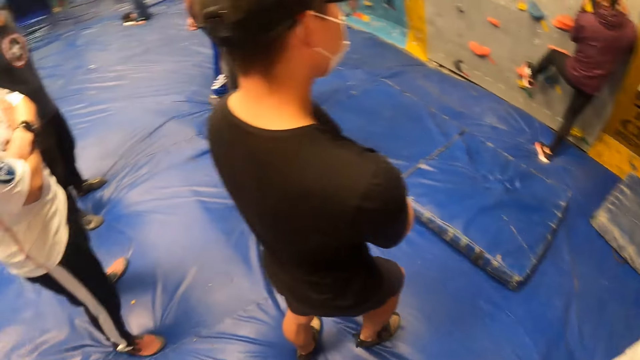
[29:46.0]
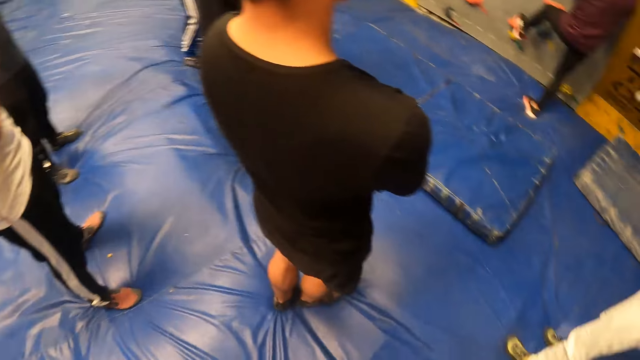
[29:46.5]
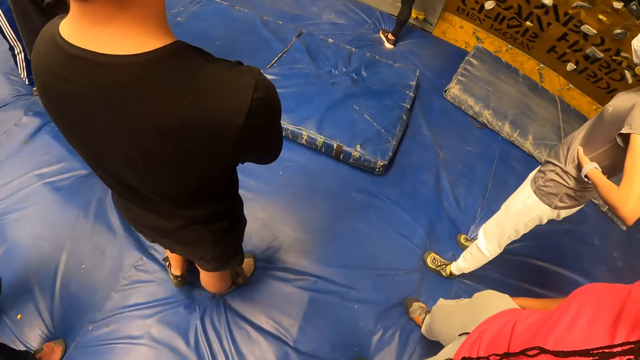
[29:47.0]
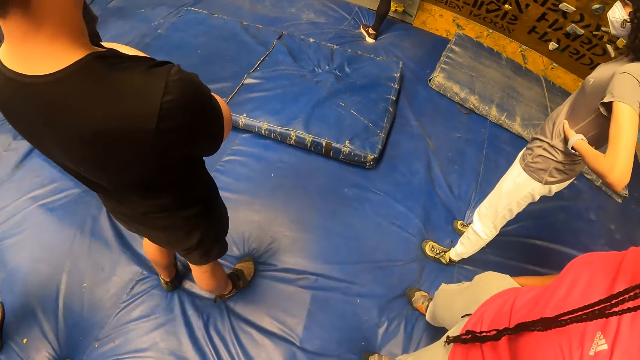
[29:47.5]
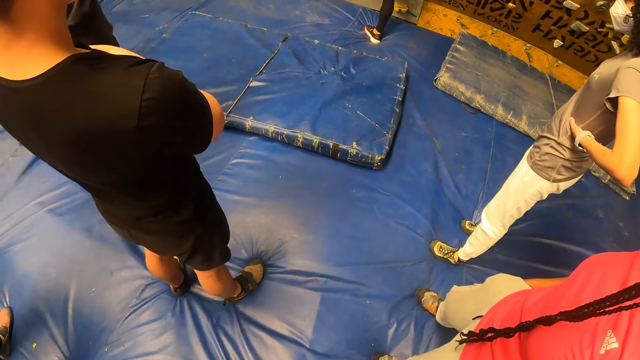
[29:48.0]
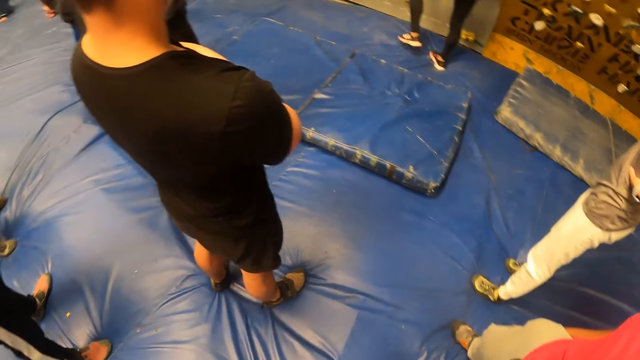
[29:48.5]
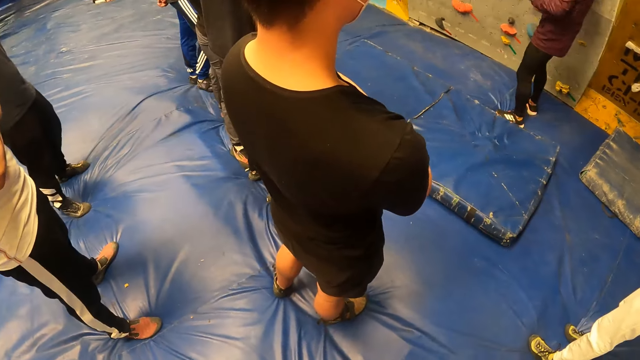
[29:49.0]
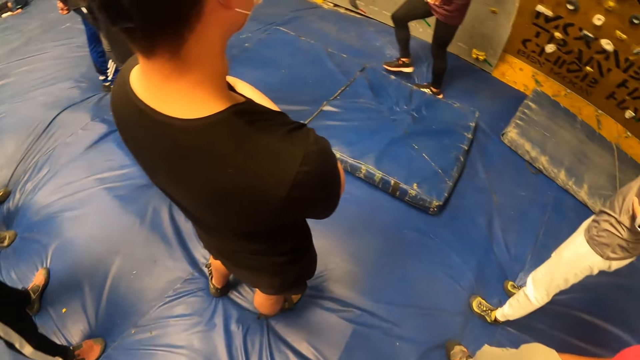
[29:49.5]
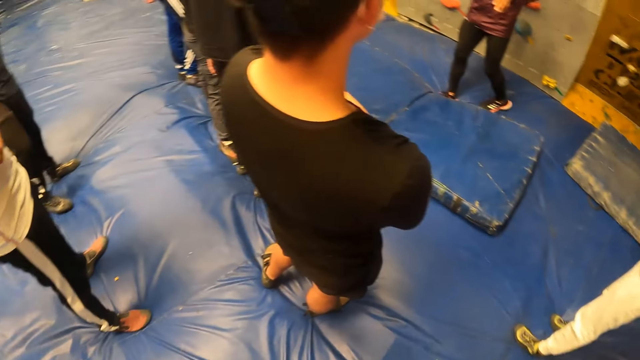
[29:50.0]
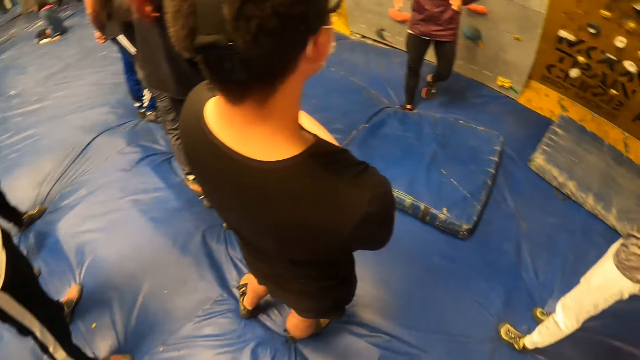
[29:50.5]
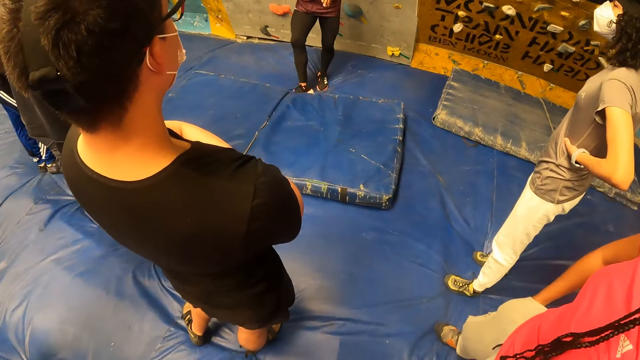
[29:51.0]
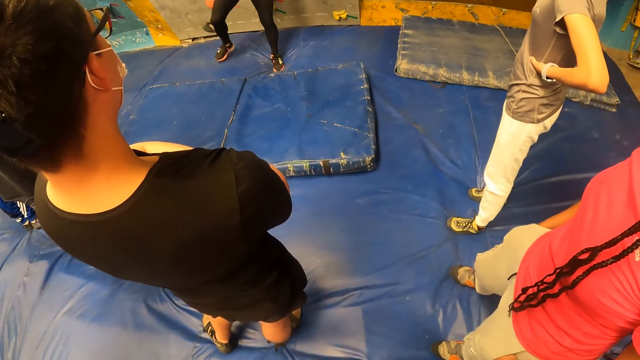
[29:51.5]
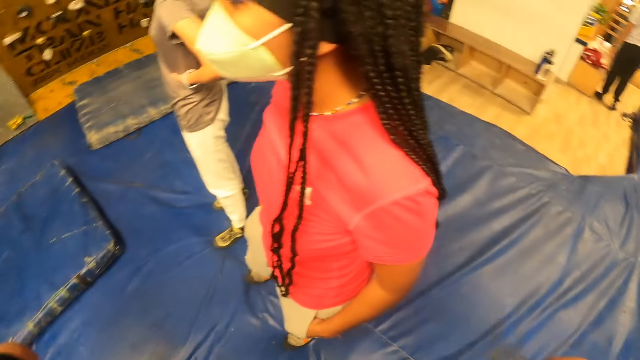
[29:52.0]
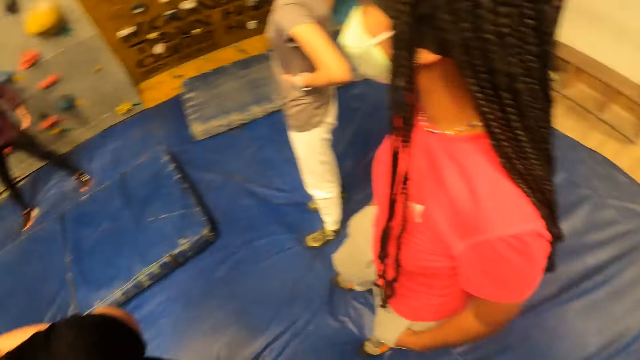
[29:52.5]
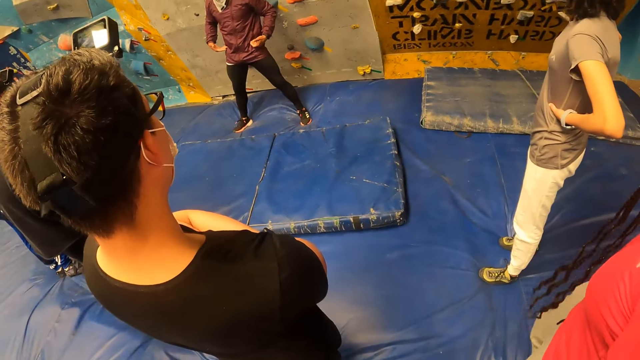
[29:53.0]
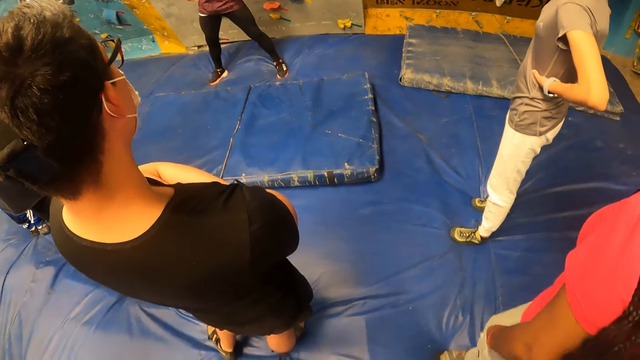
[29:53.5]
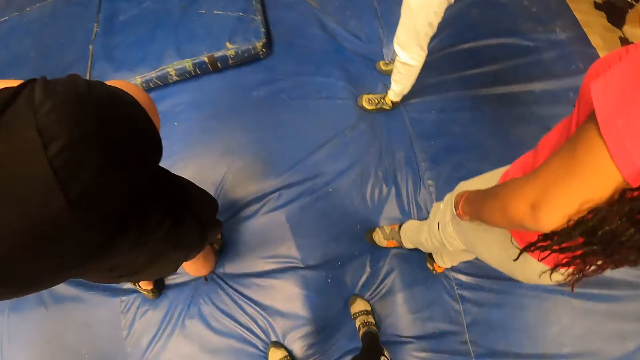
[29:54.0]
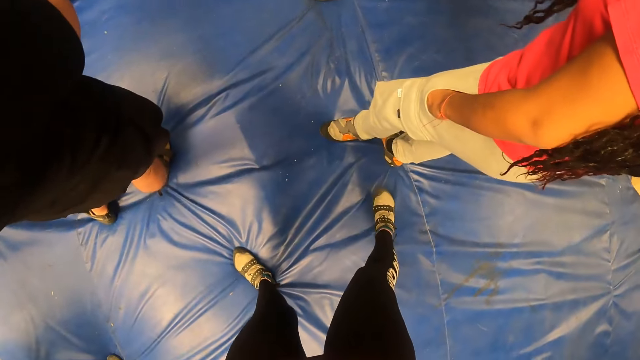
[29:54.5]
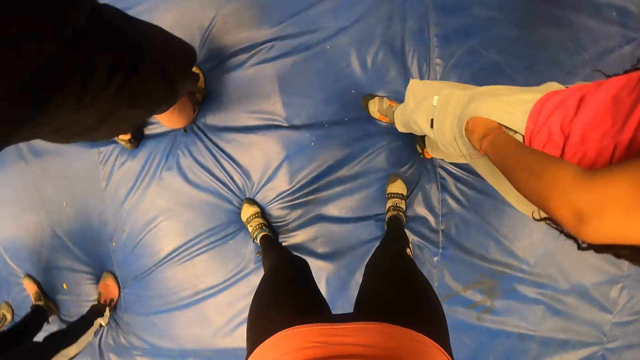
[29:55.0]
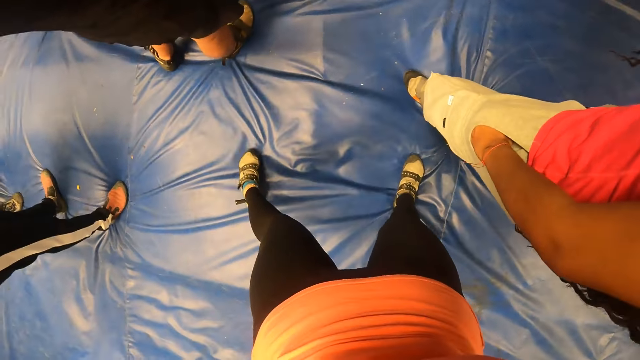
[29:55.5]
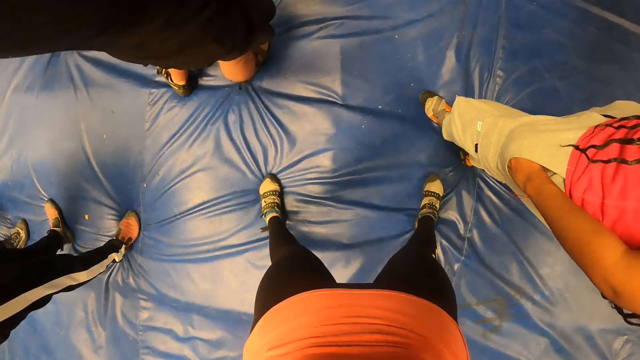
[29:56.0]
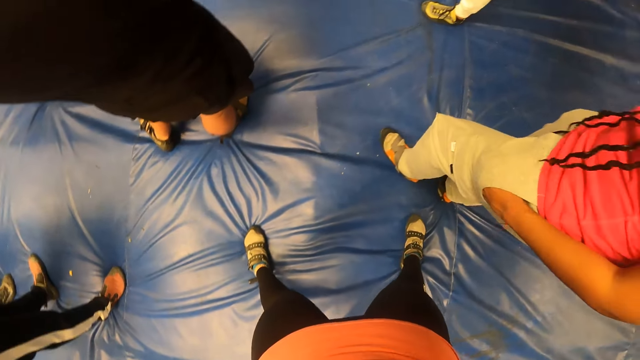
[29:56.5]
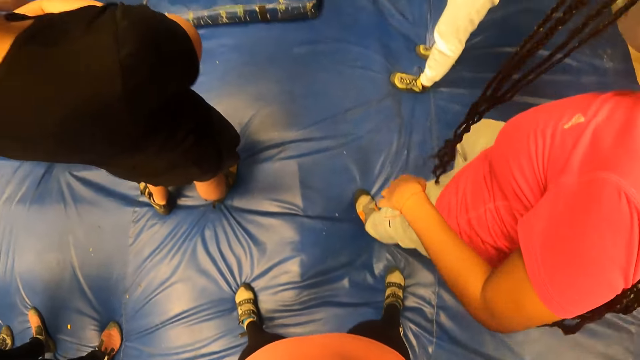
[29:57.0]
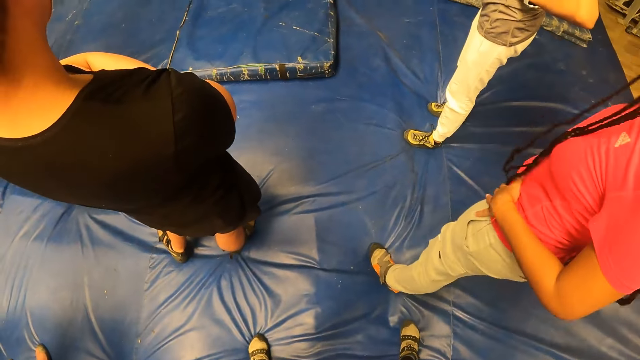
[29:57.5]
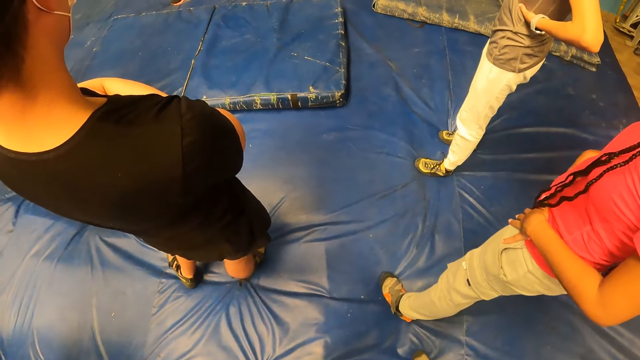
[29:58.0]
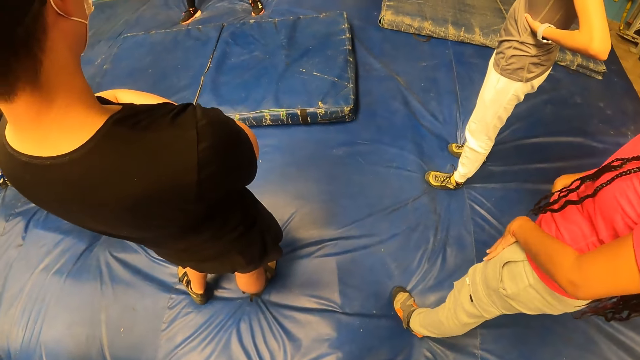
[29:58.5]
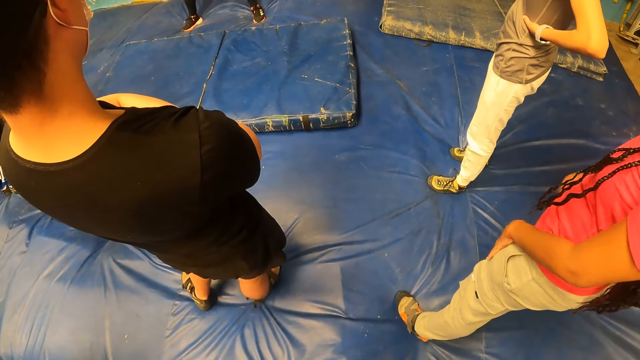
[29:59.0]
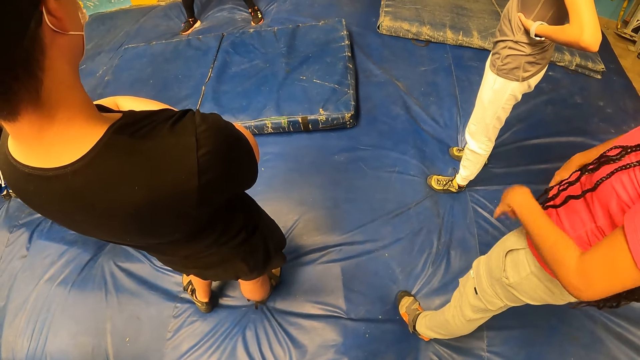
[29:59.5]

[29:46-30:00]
The camera wearer looks around the room. They look down.

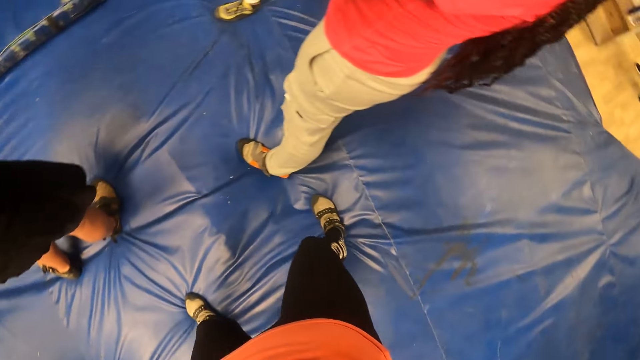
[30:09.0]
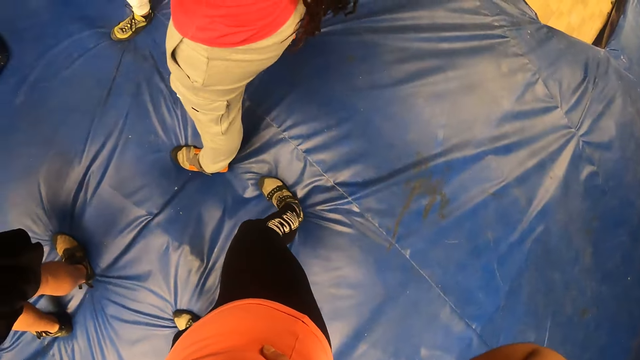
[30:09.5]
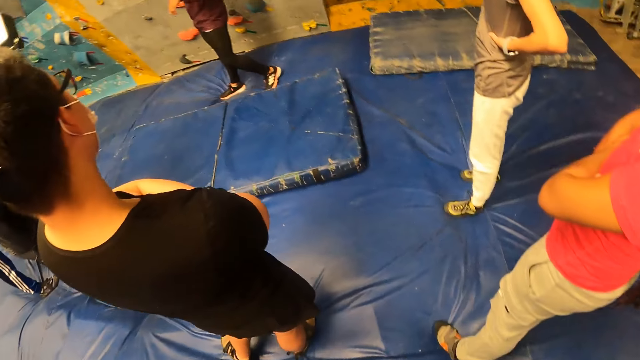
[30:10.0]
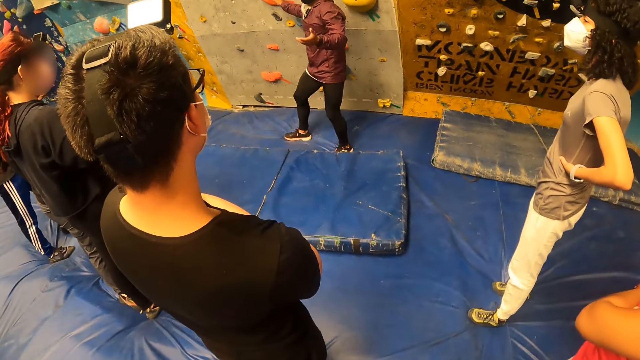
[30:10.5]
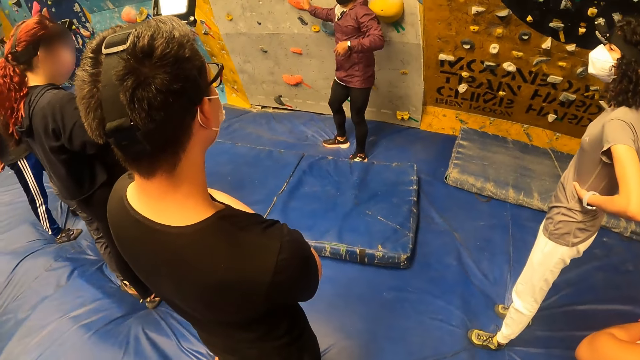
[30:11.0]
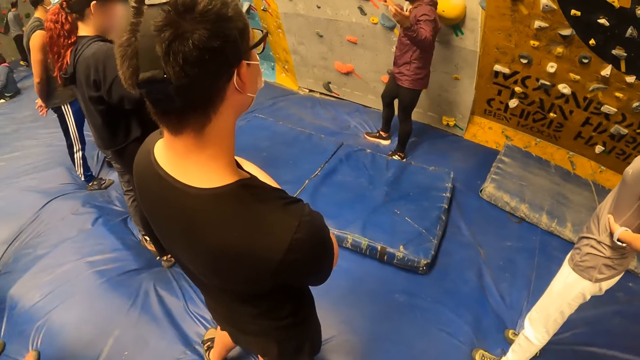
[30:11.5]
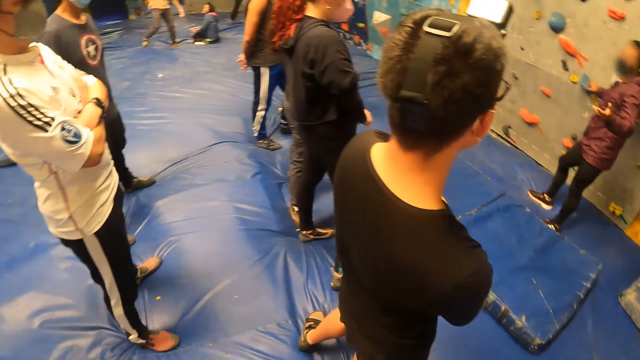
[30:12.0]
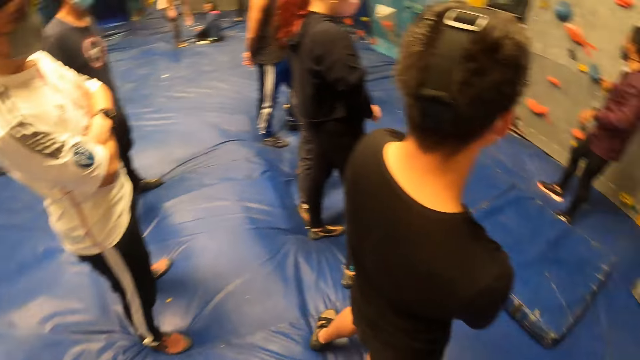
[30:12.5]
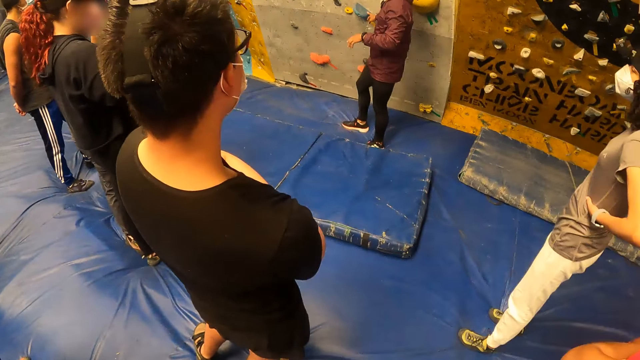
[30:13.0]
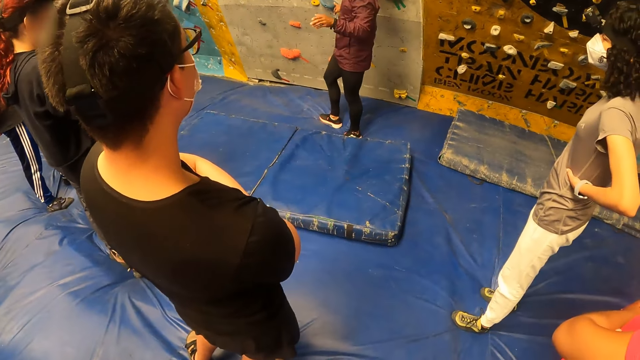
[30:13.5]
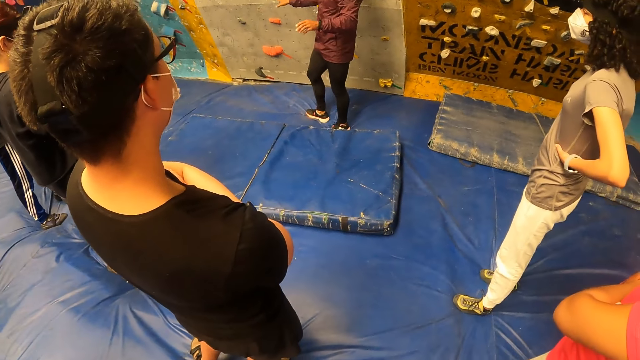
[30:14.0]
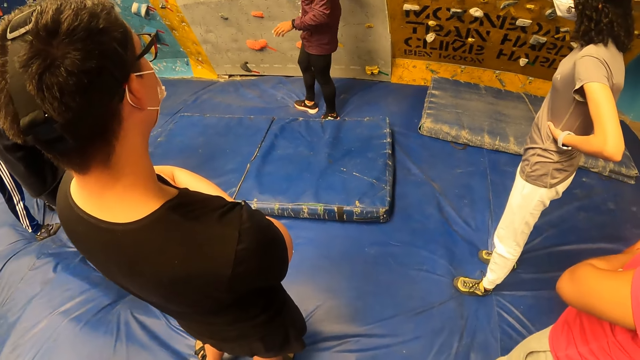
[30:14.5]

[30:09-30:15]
The camera wearer looks around.
